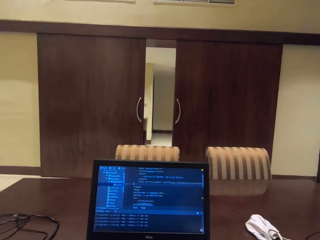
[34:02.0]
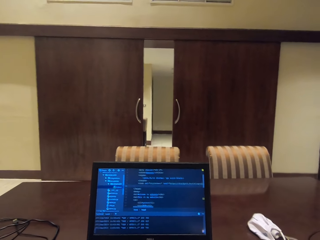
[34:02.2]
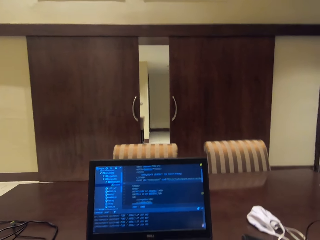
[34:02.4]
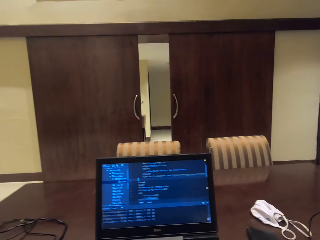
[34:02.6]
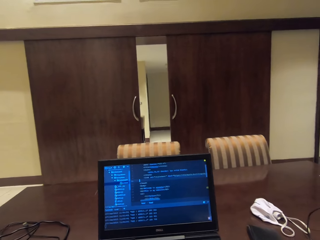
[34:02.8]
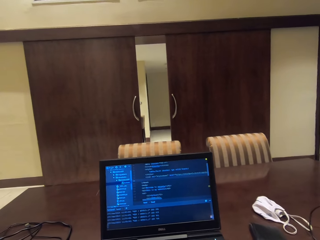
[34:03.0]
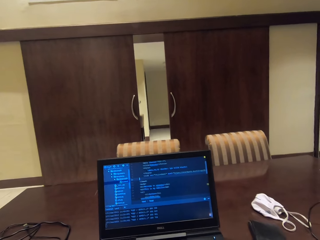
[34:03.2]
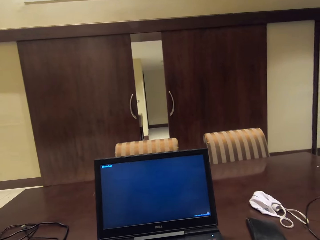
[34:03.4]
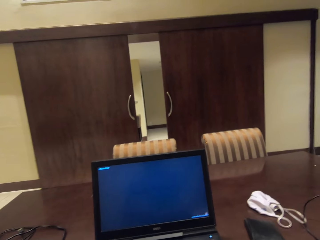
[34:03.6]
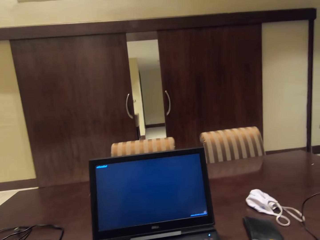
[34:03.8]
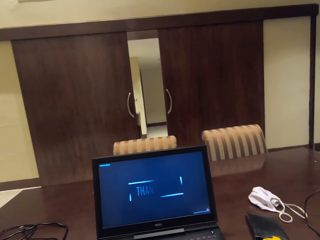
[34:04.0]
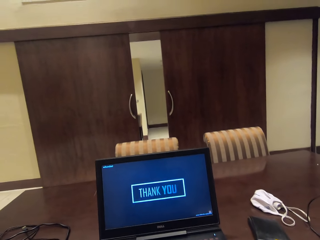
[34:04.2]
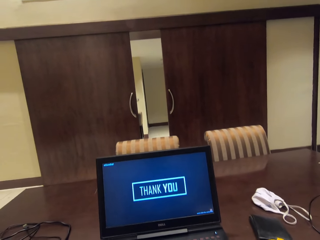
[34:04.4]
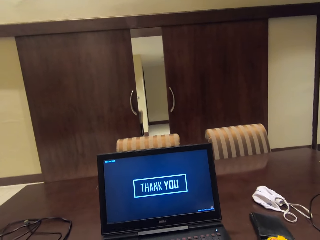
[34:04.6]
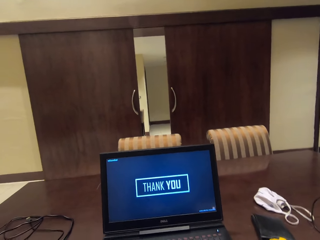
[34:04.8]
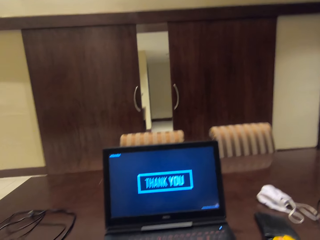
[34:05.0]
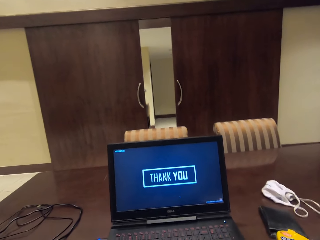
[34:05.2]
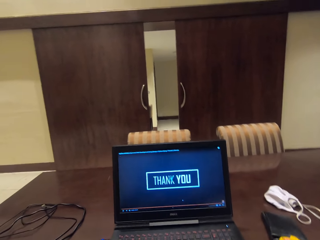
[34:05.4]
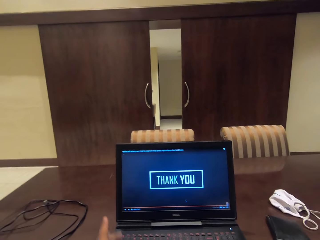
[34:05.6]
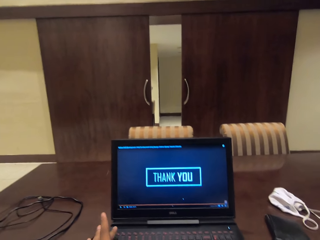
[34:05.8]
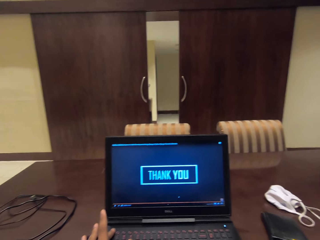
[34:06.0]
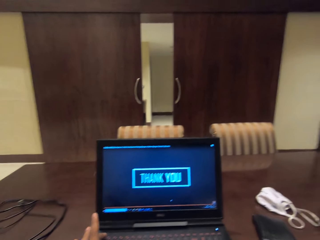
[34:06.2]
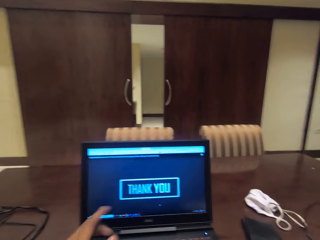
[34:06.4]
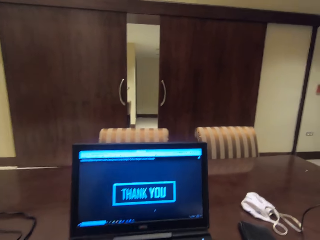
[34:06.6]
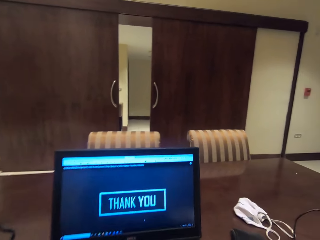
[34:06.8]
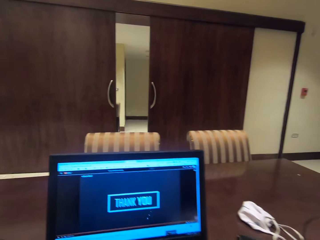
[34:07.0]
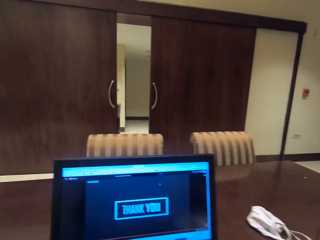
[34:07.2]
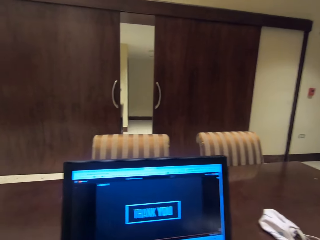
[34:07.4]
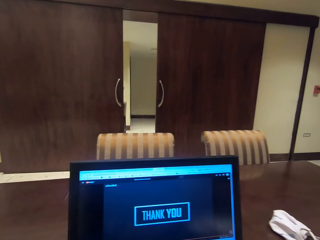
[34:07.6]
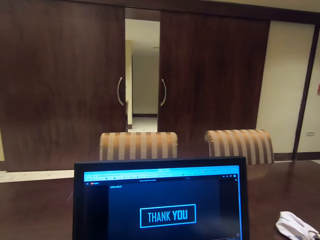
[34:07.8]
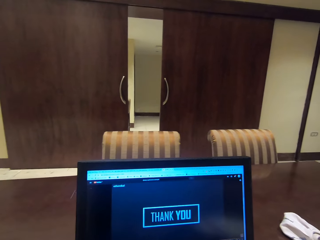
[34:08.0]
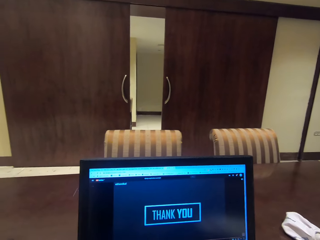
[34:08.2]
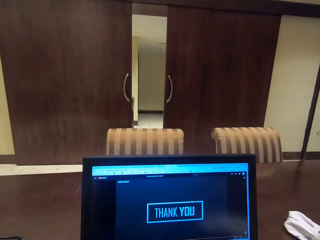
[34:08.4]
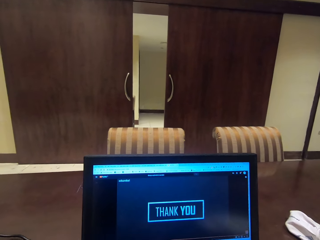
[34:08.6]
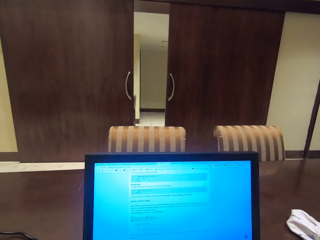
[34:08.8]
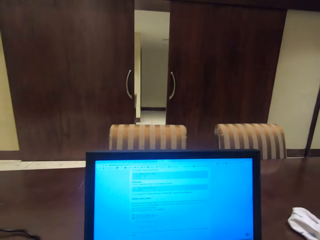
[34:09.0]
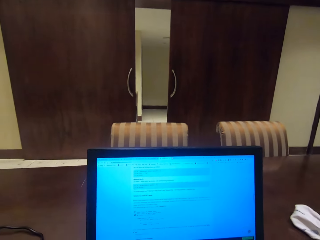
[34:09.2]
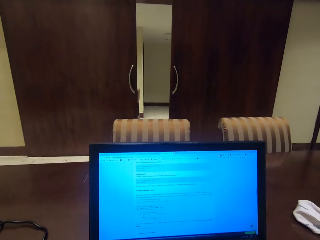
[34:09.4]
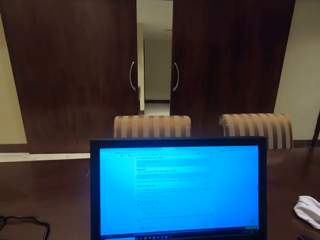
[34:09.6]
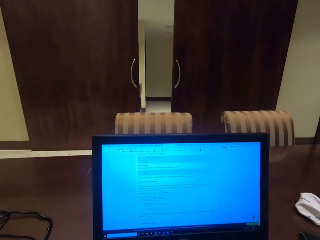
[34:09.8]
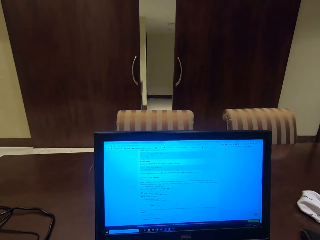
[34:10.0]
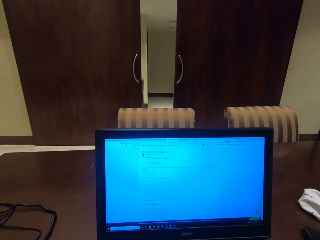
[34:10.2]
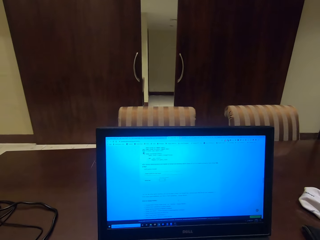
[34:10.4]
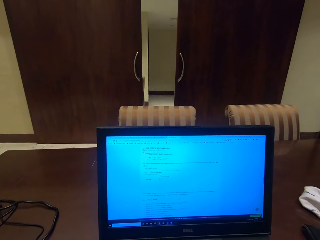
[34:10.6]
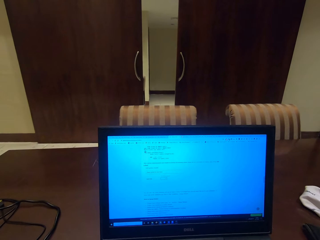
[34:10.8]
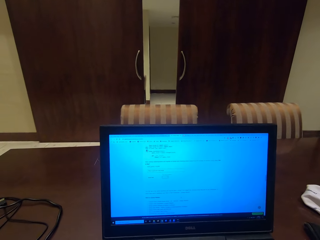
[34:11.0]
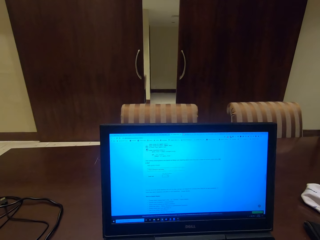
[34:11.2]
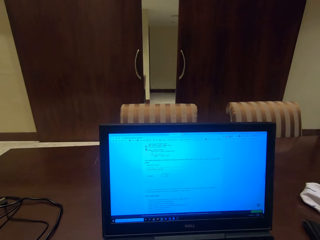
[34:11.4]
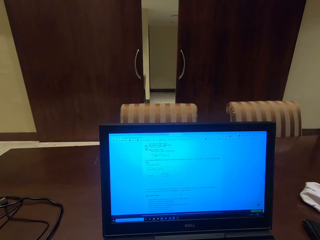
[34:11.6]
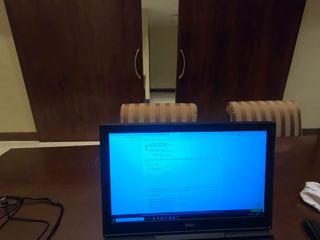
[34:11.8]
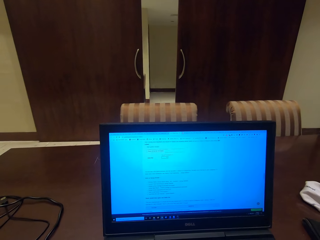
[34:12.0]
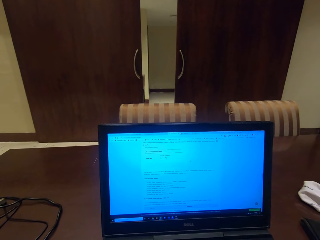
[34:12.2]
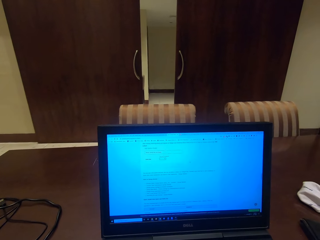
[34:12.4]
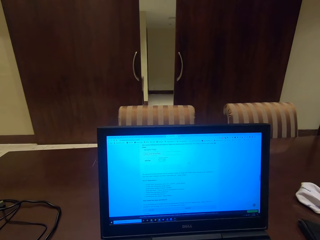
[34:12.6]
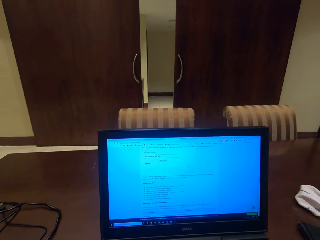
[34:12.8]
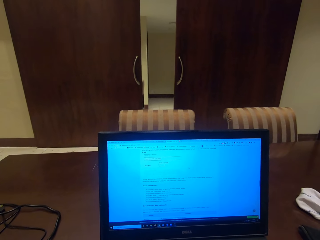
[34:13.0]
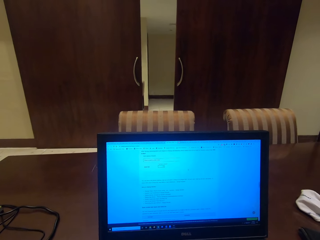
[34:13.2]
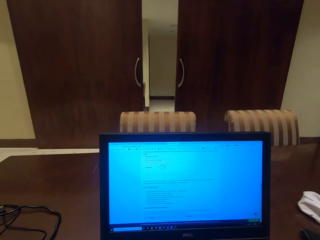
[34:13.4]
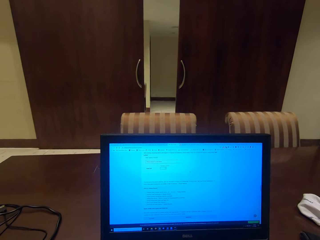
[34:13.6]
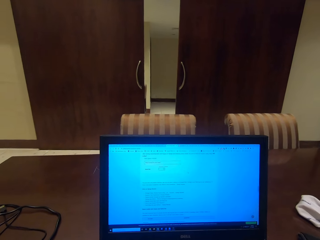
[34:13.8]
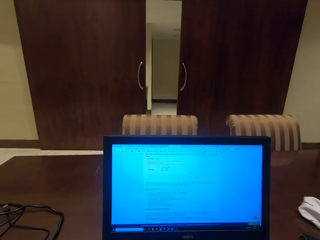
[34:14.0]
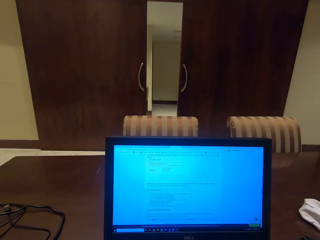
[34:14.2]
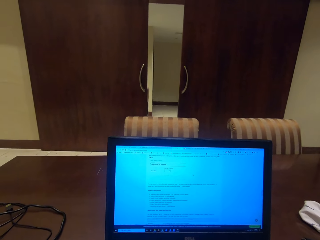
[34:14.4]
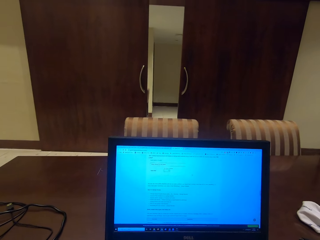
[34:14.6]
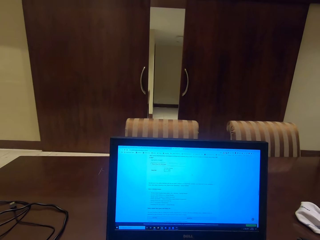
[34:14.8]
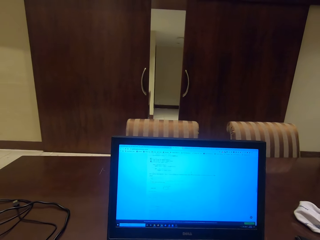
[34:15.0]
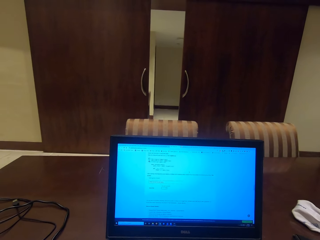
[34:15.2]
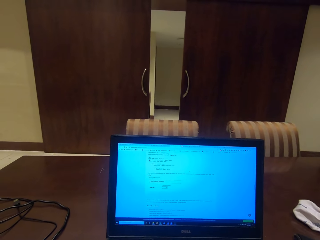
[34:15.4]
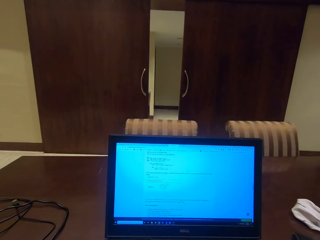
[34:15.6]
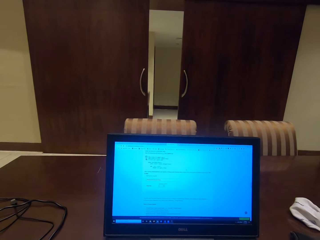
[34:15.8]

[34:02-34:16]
The camera wearer presses a key on the laptop keyboard. They scroll on the keyboard.

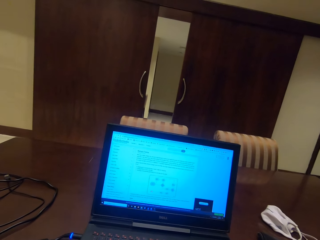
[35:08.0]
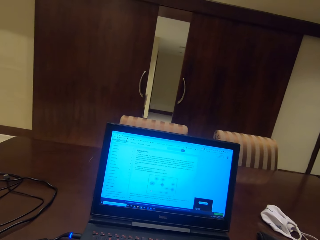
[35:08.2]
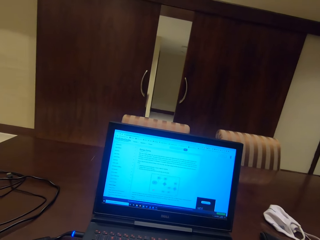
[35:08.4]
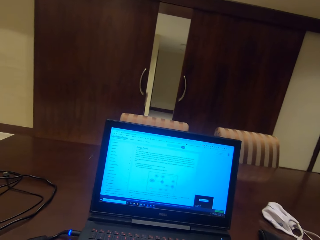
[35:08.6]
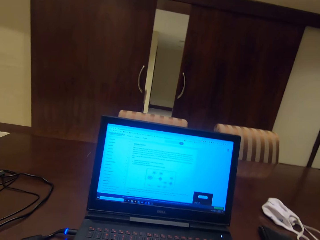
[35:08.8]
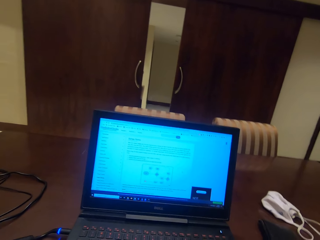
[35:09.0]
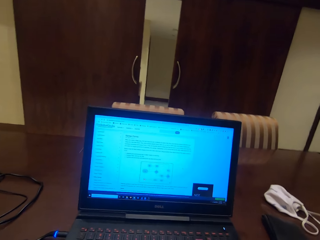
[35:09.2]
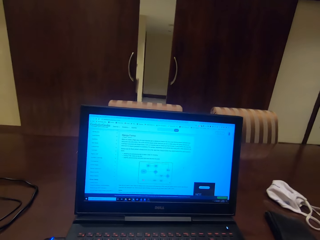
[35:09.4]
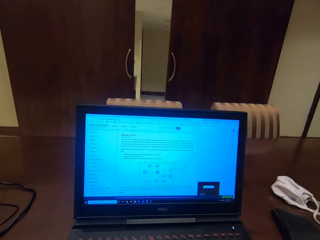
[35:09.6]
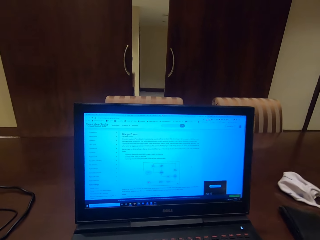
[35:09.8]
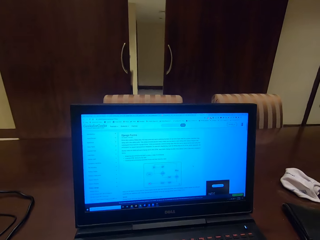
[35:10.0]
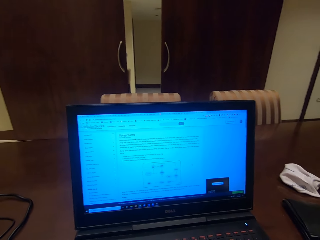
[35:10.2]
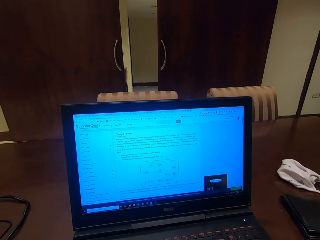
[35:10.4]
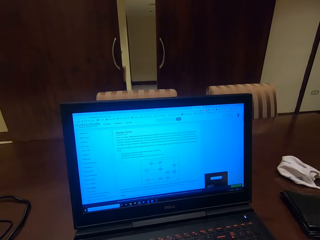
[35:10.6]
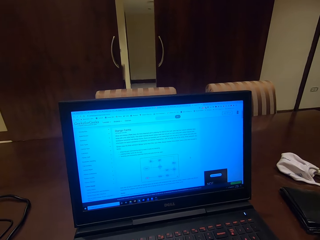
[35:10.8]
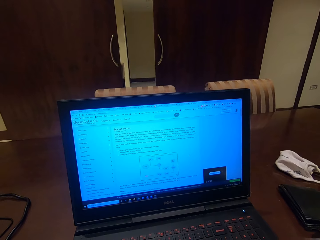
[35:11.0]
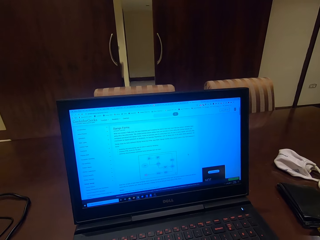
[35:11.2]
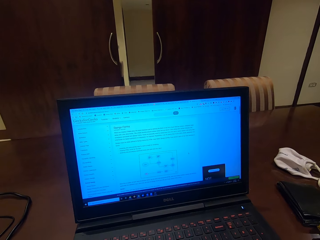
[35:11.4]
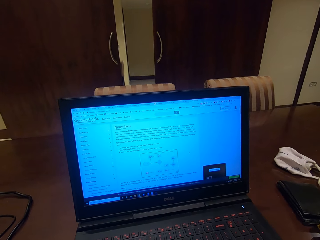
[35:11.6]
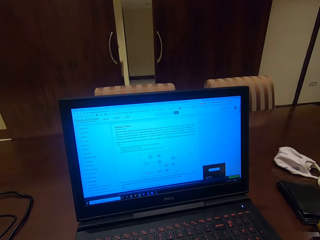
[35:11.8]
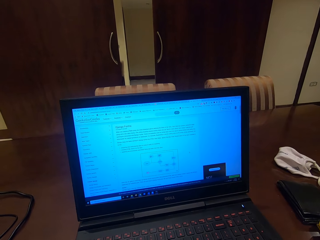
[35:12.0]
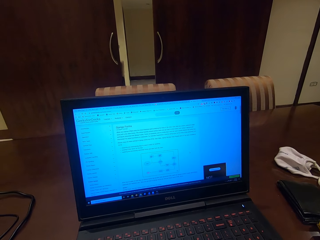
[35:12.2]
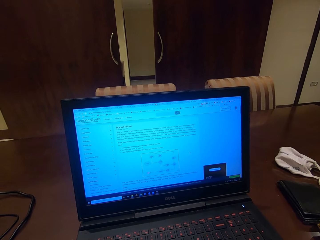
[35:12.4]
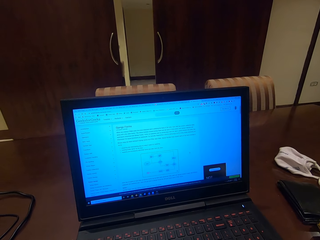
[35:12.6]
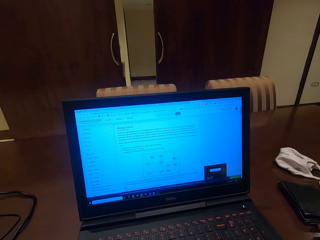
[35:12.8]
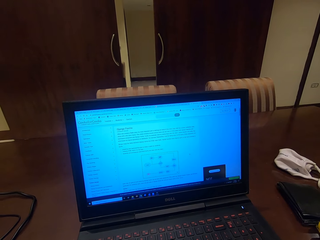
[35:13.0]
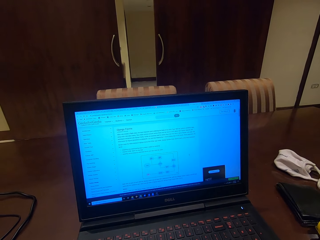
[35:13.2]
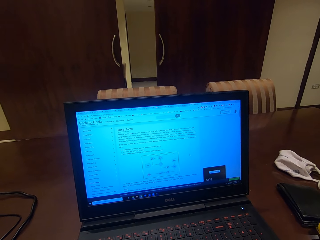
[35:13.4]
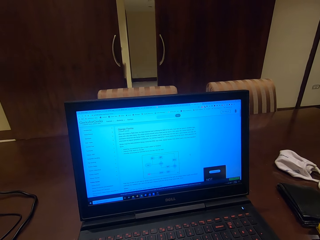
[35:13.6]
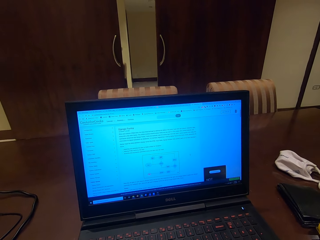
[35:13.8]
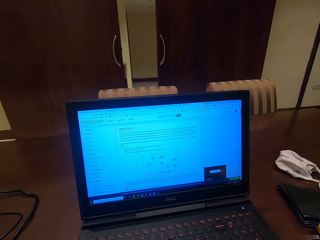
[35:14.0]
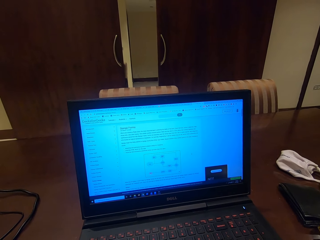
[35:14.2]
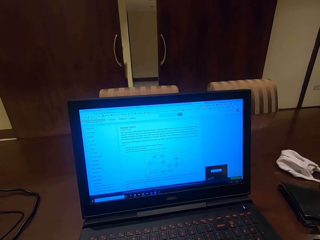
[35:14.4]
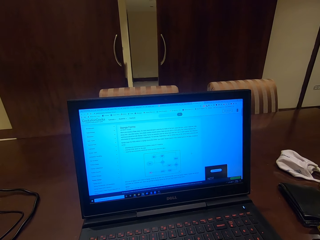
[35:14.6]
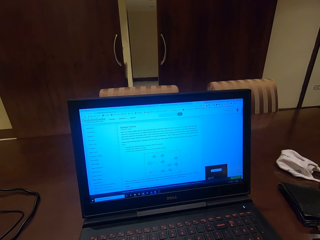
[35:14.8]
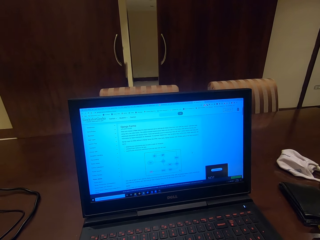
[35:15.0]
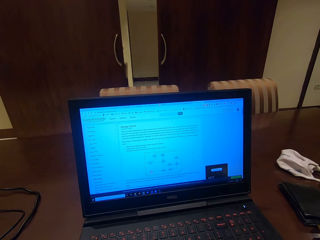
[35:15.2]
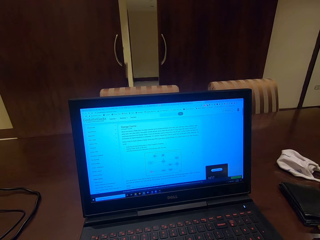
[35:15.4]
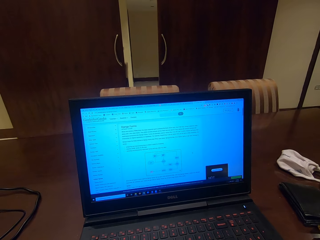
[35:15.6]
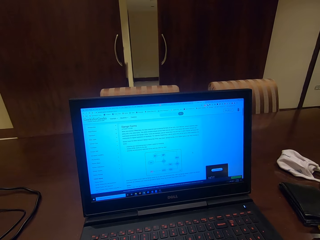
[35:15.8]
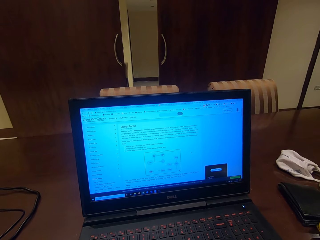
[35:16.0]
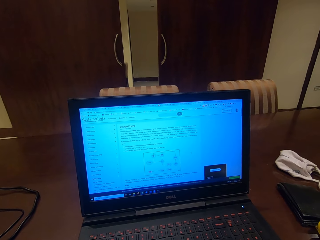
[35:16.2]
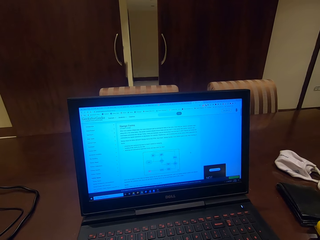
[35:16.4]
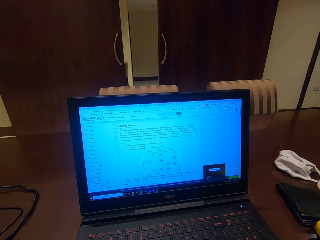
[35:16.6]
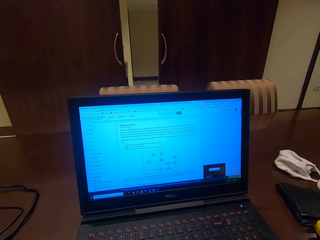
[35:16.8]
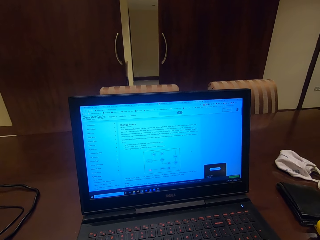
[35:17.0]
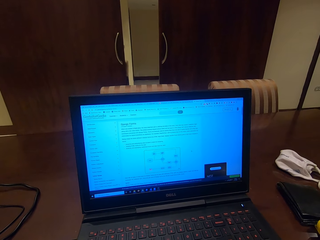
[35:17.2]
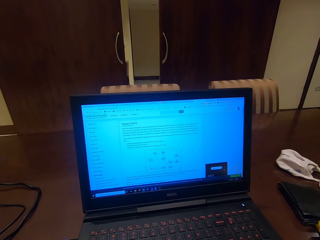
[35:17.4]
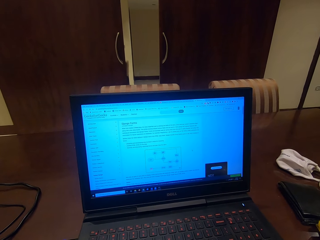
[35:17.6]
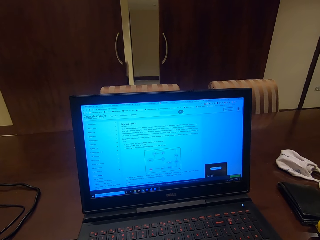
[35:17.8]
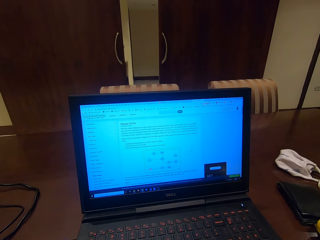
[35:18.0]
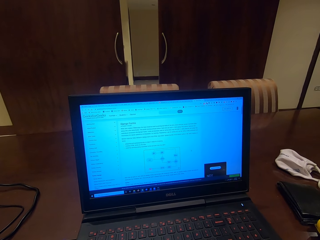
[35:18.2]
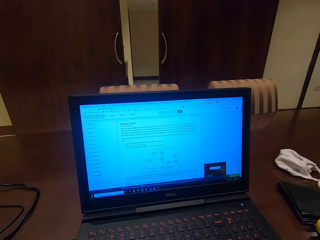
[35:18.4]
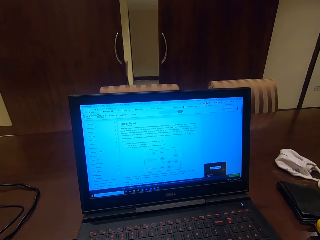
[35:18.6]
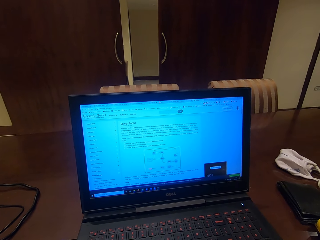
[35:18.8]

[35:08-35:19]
The camera wearer moves closer to the laptop. They read on the laptop.
